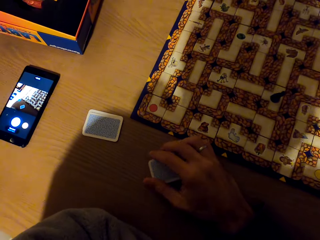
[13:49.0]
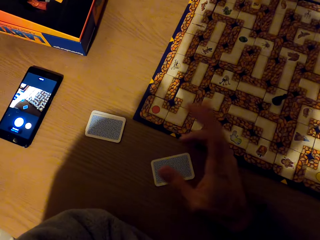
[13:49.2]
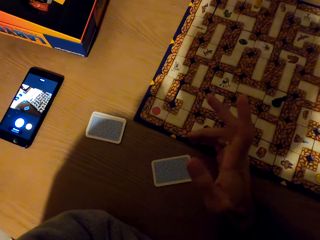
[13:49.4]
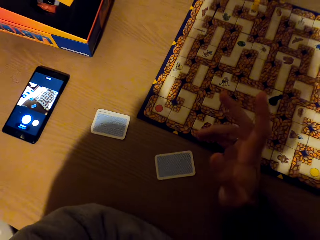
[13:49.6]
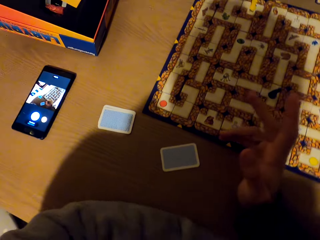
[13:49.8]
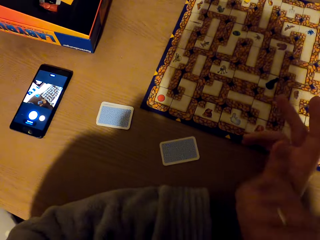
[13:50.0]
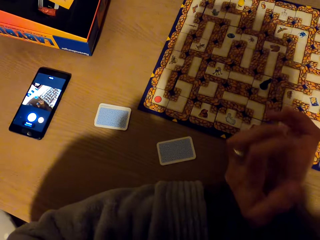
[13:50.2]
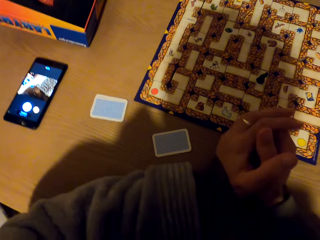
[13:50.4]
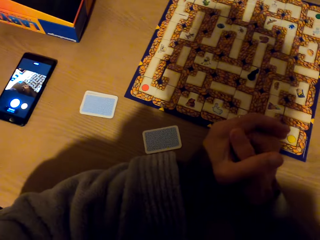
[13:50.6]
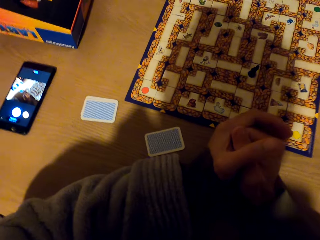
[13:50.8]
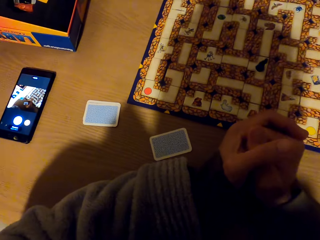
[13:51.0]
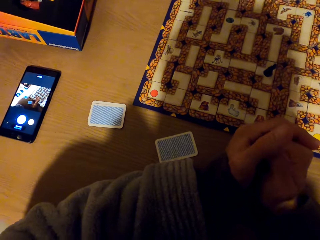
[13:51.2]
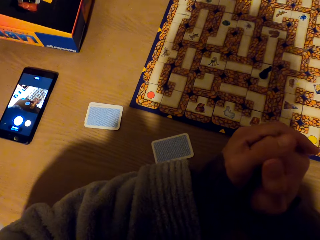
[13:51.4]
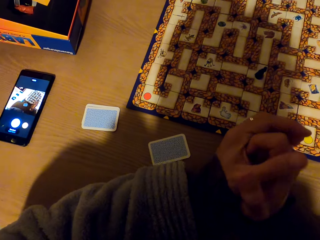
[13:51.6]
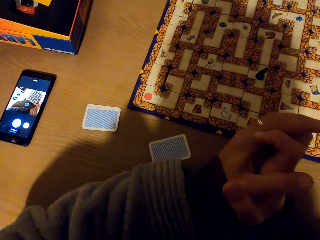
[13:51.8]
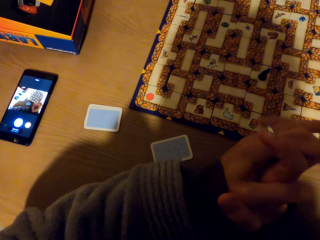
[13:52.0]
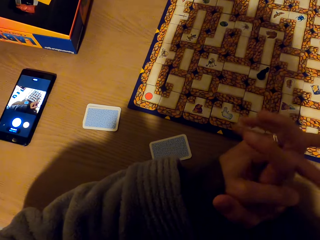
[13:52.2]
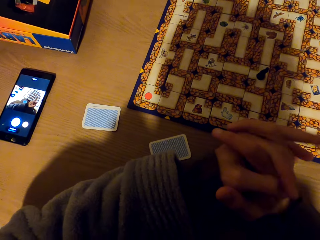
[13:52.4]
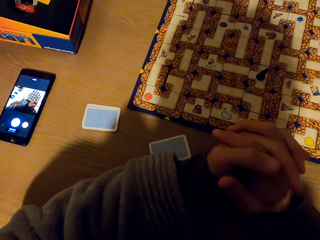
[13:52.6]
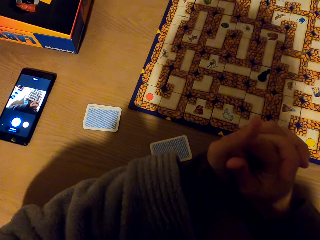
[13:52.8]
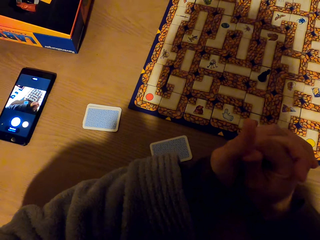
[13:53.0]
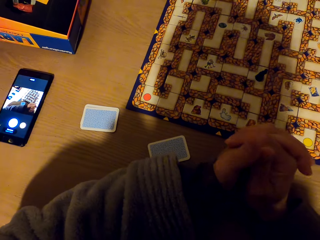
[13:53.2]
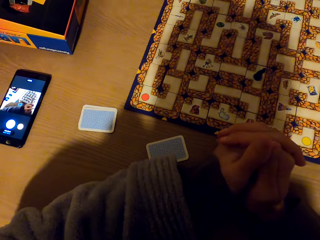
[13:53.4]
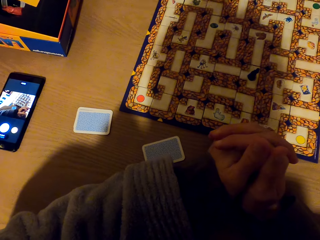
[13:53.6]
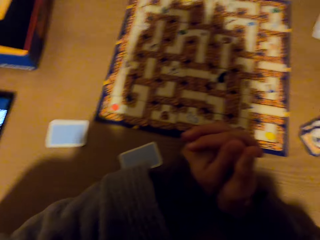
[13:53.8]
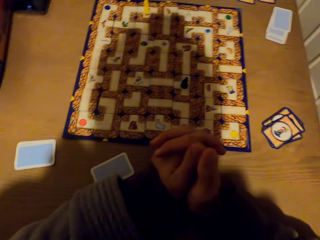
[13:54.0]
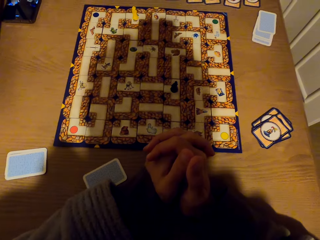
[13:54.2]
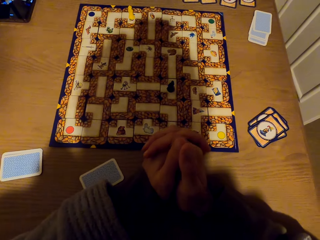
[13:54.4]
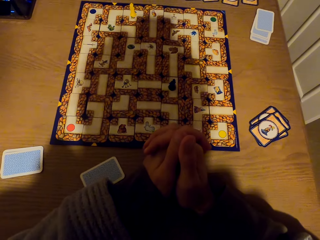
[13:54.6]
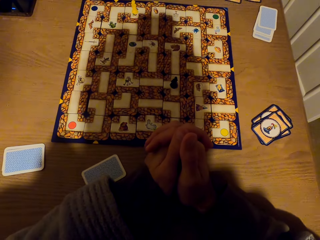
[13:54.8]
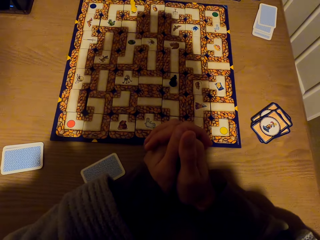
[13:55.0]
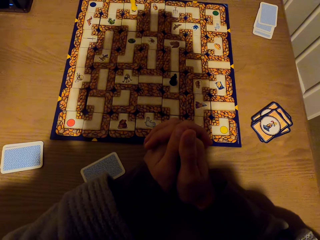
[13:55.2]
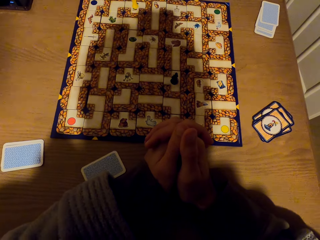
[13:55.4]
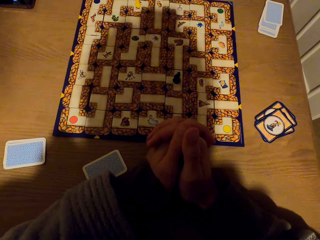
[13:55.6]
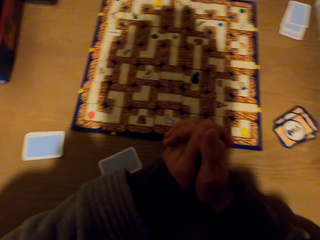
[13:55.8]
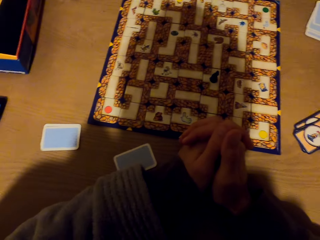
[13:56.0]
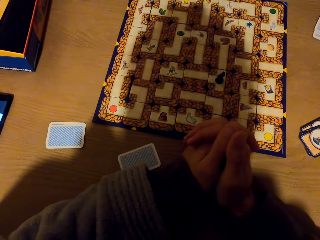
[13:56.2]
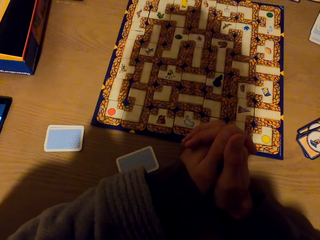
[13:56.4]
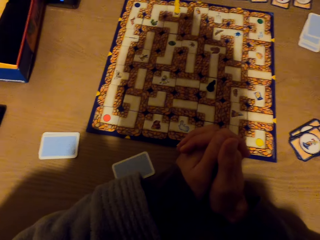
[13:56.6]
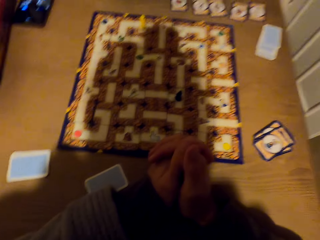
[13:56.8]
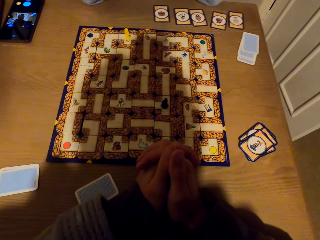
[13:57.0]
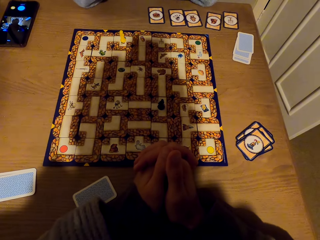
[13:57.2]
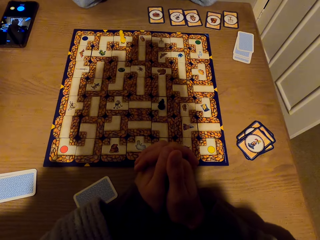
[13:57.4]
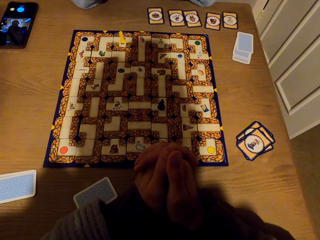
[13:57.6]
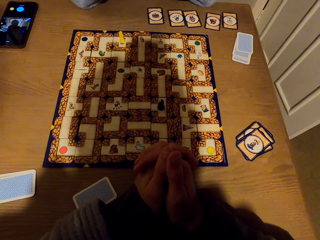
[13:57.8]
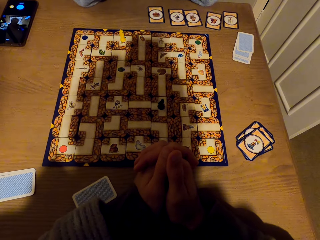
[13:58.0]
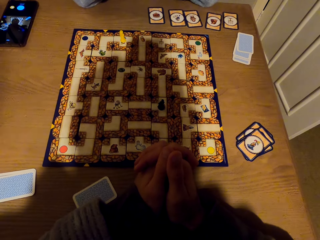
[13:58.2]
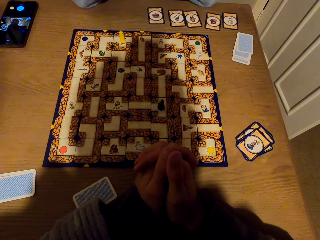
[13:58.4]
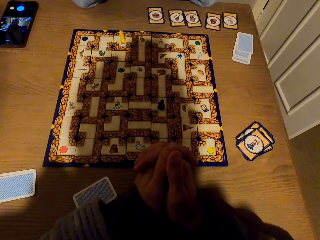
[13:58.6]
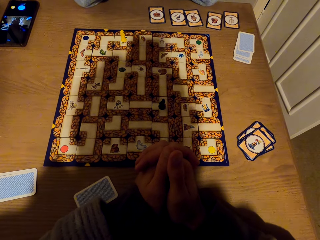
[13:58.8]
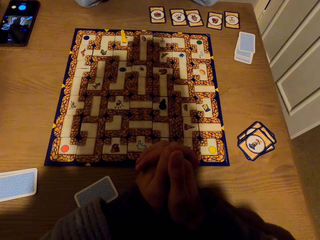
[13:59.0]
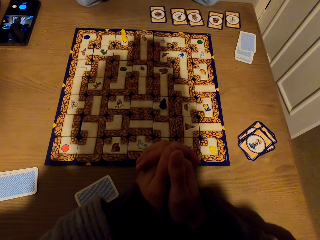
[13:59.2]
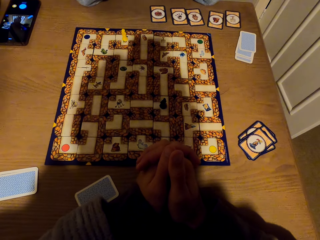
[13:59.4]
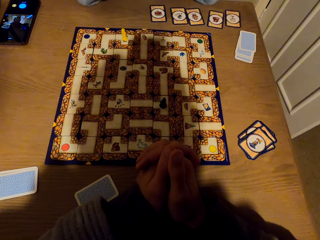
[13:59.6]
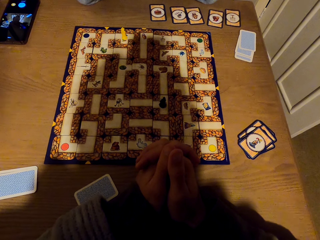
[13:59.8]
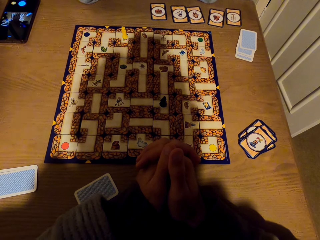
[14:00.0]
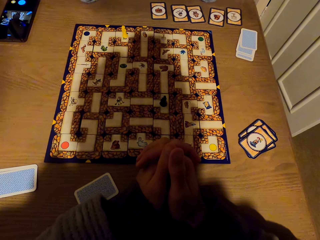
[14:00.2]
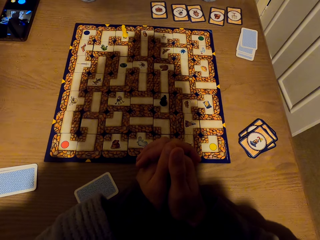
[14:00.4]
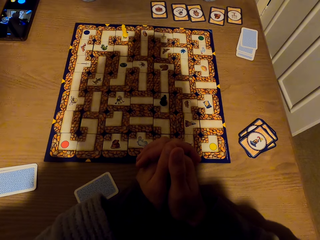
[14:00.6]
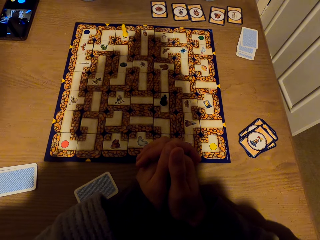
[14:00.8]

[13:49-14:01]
The camera wearer touches the card. They stare at the labyrinth board game. They fold both hands together on the table.

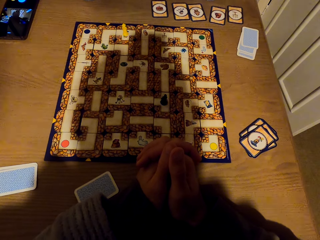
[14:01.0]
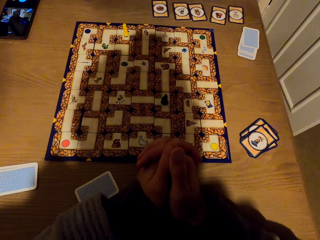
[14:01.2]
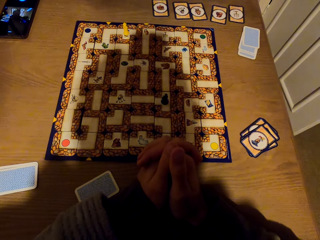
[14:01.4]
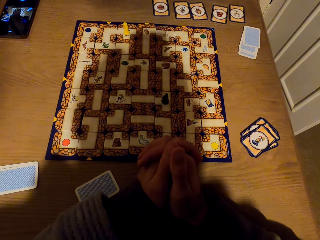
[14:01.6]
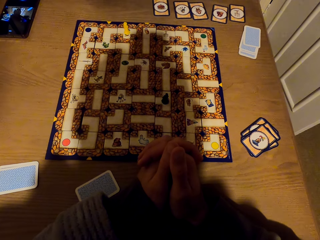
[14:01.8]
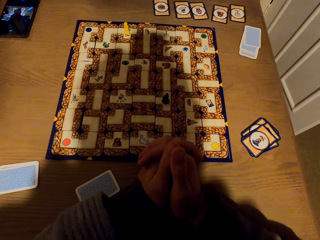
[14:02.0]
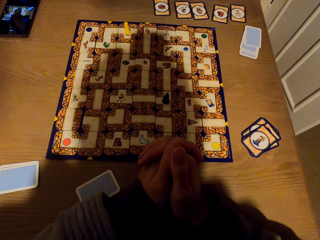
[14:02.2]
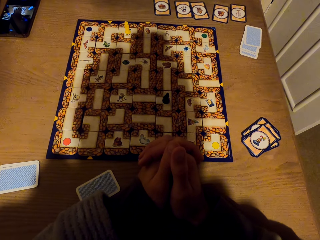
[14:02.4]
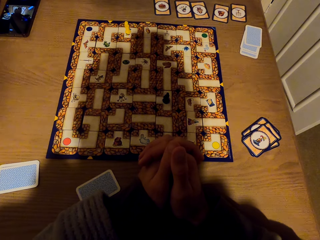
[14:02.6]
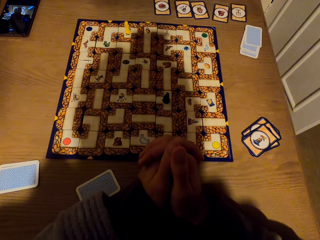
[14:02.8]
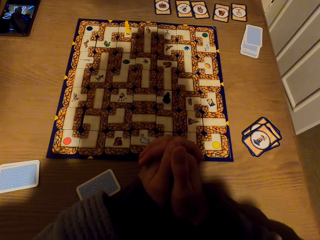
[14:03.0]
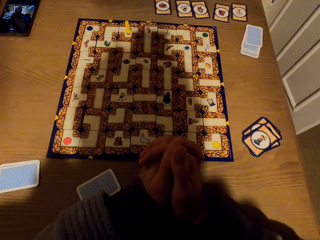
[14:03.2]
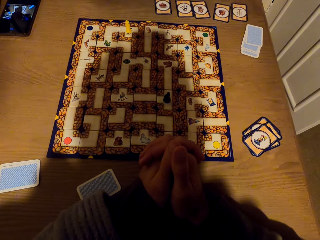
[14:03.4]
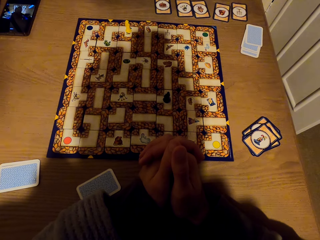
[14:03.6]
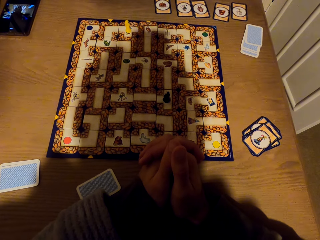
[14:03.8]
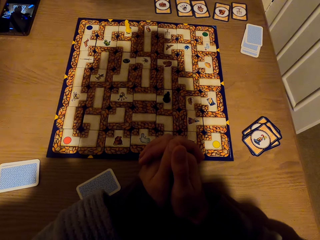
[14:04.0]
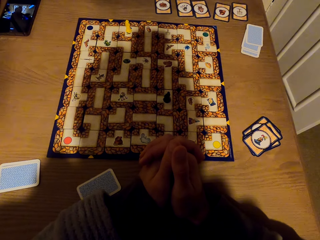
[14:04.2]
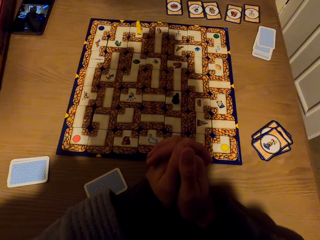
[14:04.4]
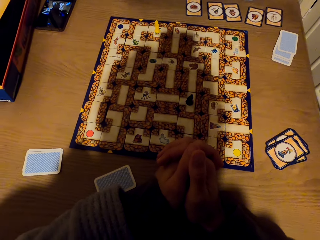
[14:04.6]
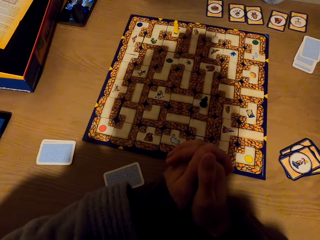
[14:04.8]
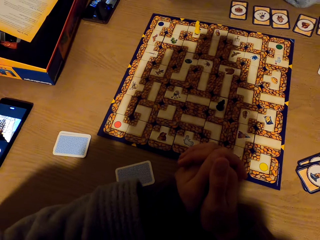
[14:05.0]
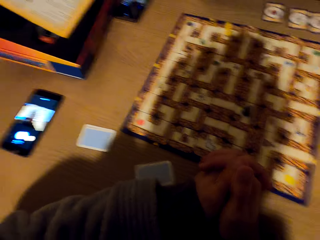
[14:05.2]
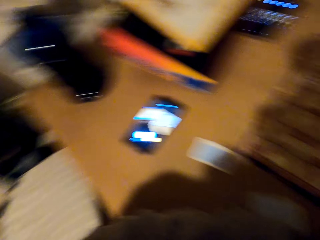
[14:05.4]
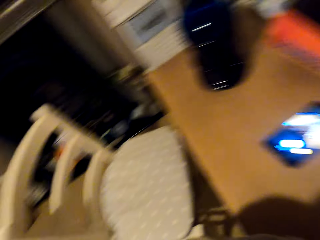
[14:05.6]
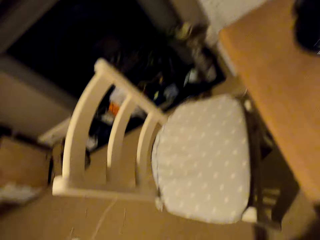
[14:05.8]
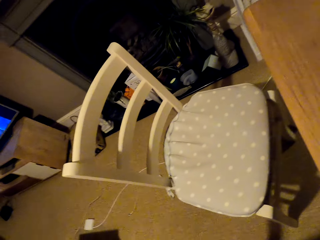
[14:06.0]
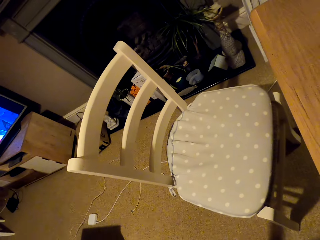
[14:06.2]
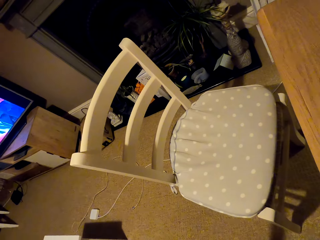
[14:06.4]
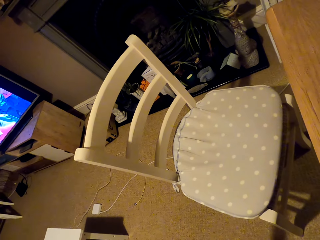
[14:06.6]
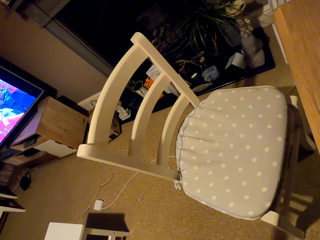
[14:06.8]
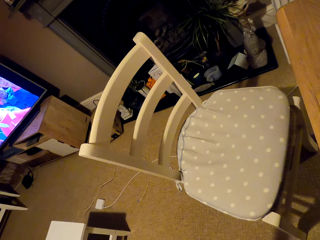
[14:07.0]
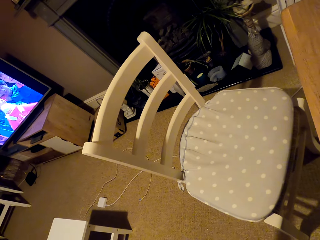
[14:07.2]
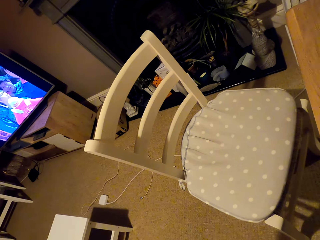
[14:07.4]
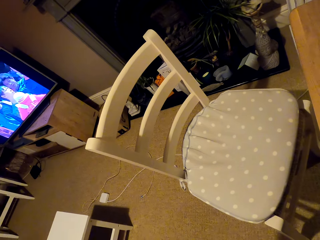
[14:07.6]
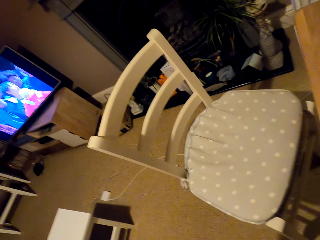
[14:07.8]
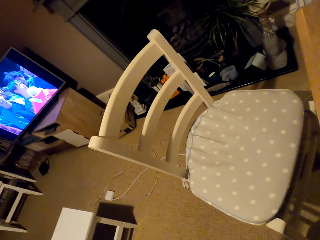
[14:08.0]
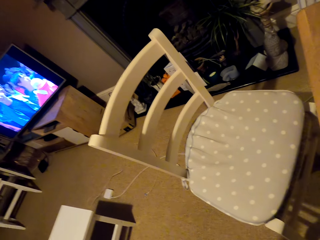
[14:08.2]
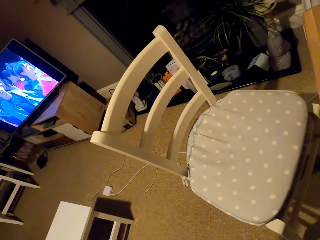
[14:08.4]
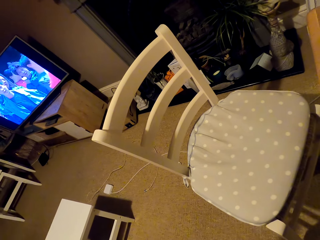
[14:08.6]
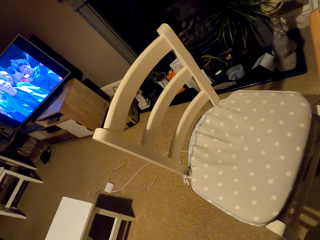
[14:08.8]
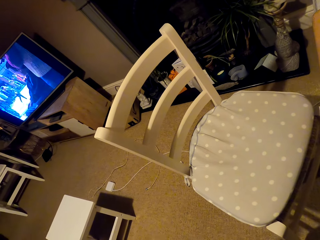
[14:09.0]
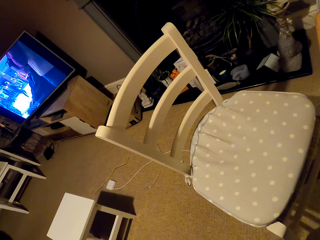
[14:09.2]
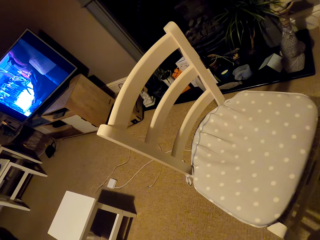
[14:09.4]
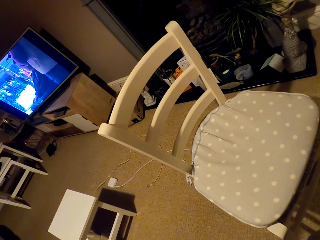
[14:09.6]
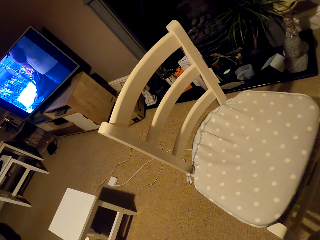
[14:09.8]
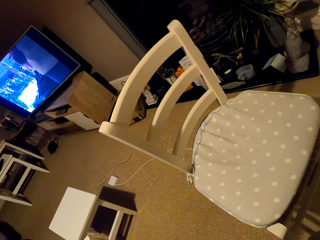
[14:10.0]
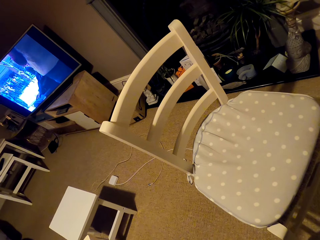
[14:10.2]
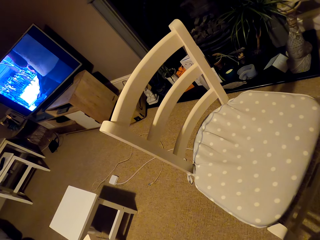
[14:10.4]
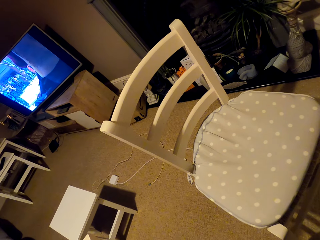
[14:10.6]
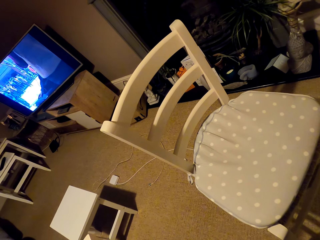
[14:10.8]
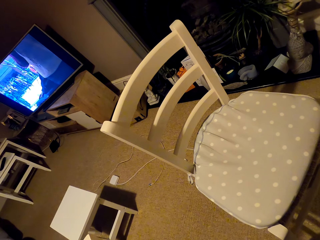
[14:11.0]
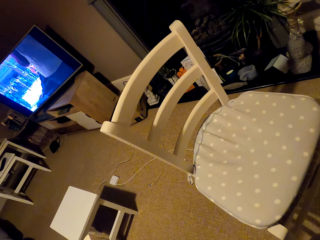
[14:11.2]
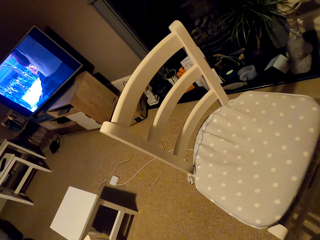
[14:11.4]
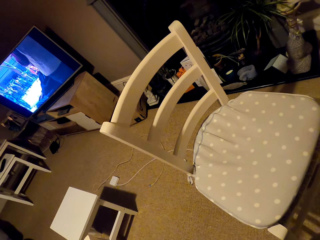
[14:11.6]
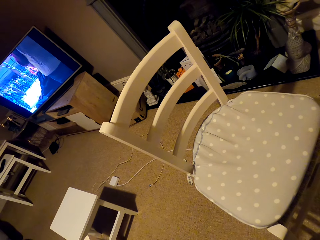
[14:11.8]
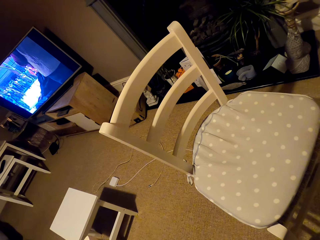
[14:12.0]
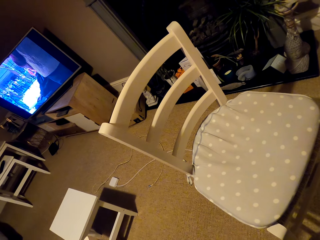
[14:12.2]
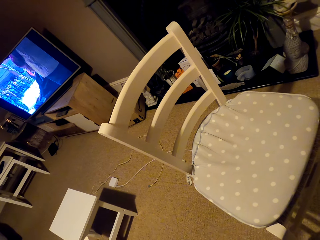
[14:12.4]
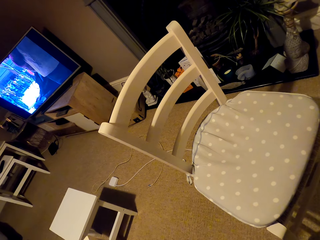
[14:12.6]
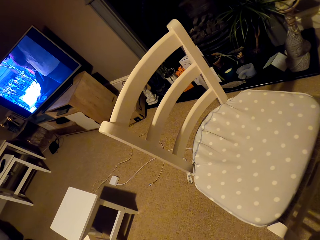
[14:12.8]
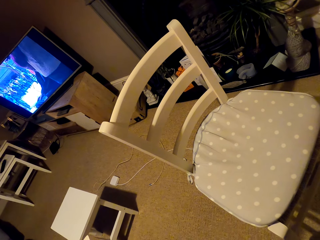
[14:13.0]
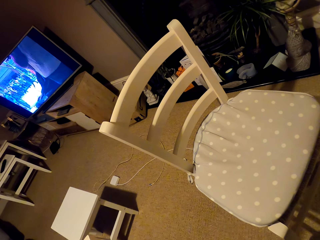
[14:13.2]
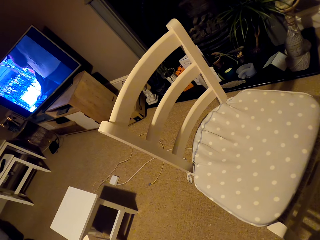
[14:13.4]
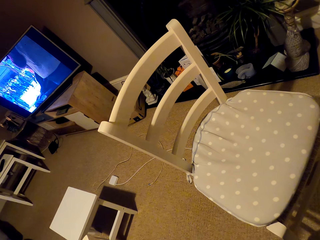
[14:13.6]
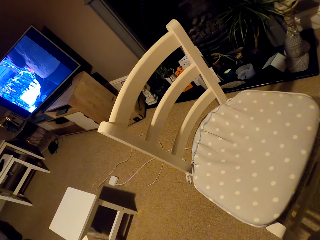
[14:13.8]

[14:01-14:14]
The camera wearer looks at the television.
